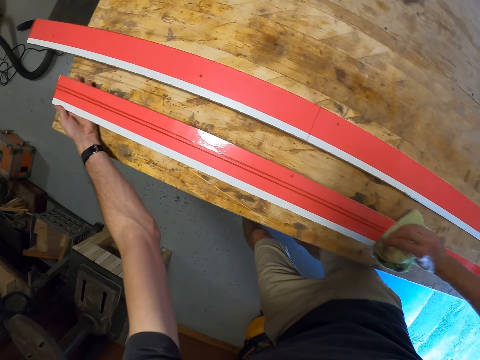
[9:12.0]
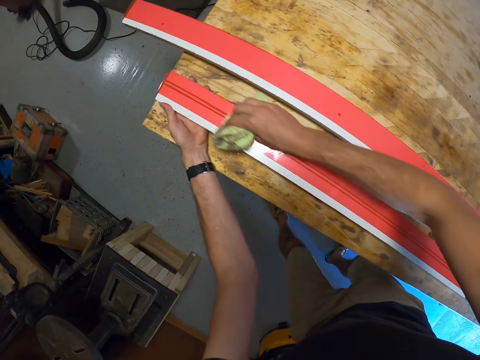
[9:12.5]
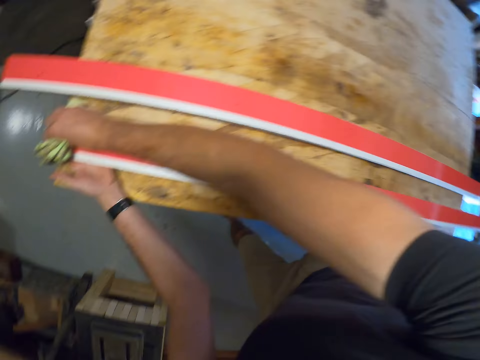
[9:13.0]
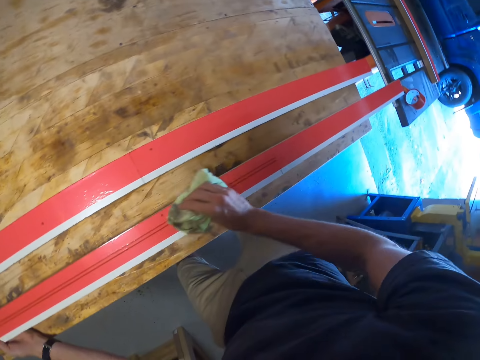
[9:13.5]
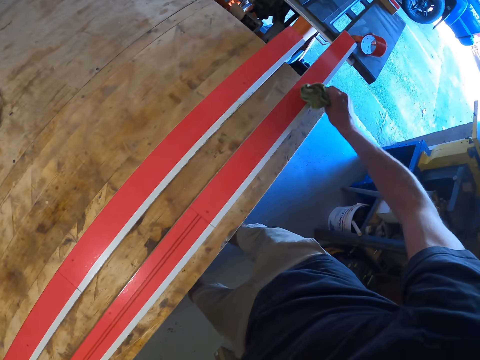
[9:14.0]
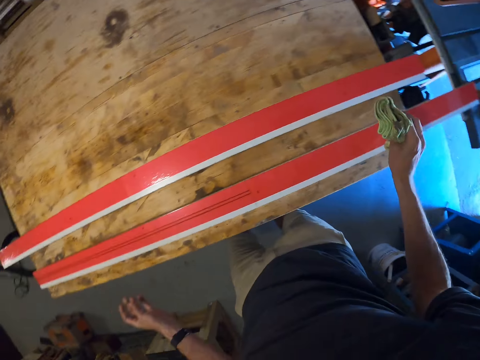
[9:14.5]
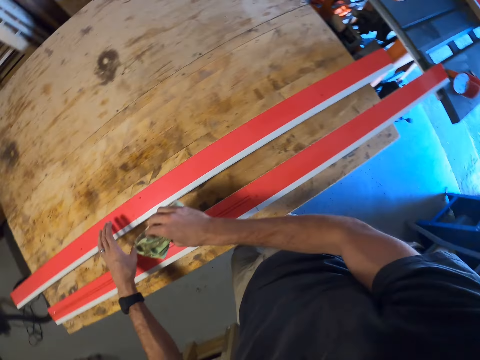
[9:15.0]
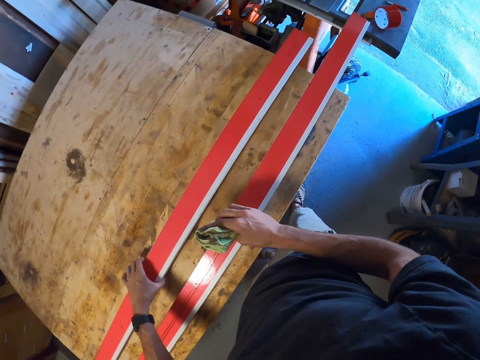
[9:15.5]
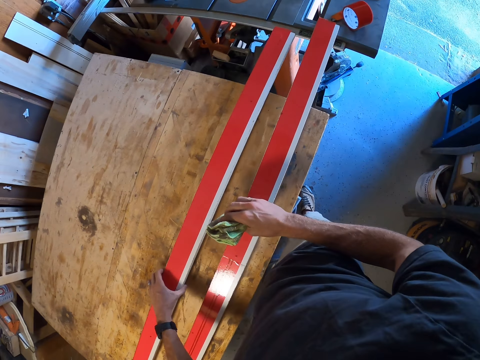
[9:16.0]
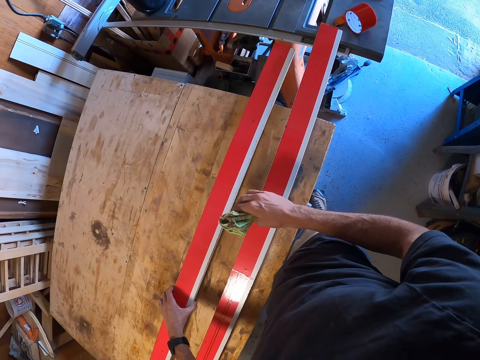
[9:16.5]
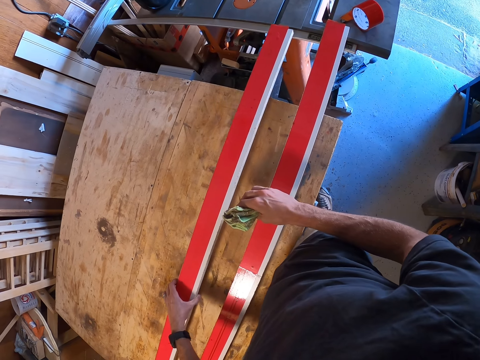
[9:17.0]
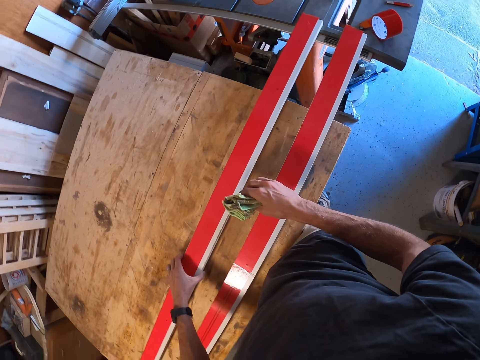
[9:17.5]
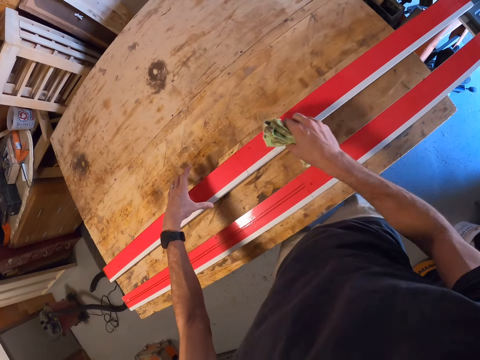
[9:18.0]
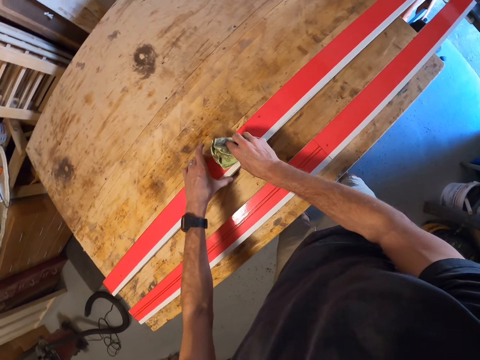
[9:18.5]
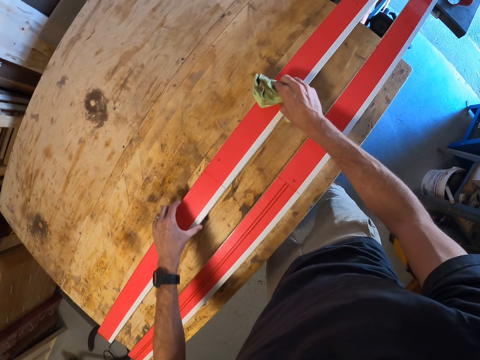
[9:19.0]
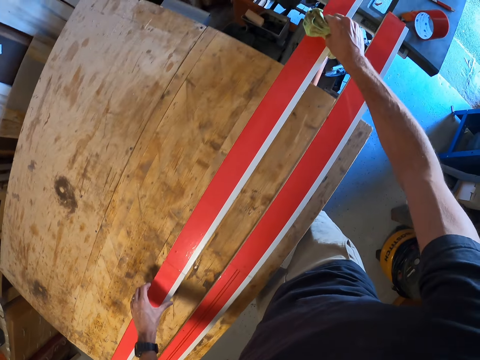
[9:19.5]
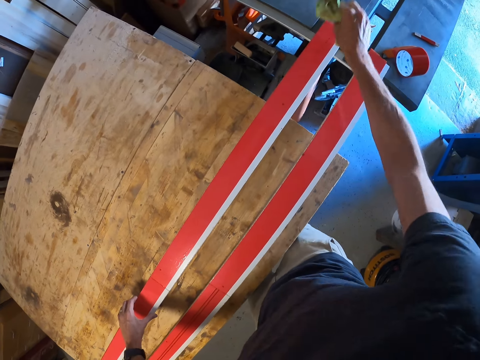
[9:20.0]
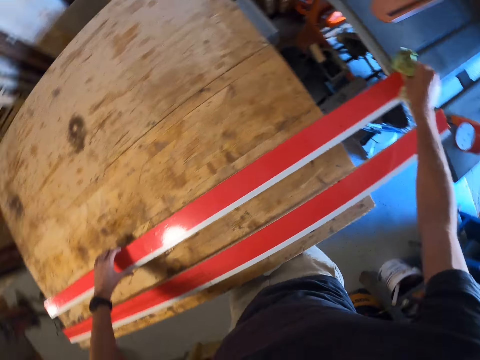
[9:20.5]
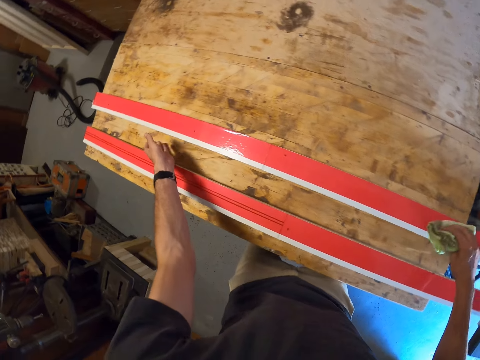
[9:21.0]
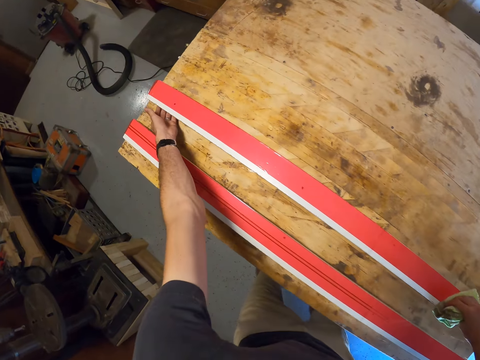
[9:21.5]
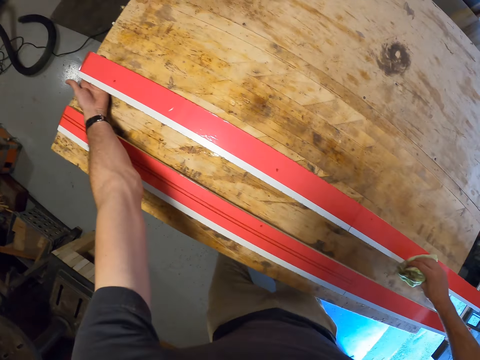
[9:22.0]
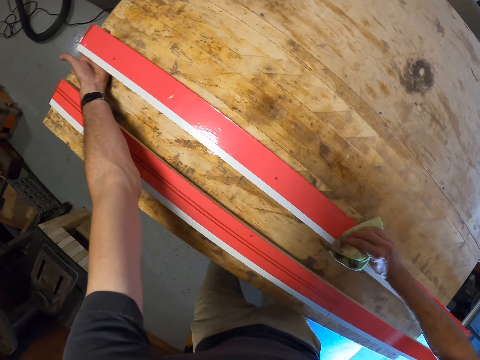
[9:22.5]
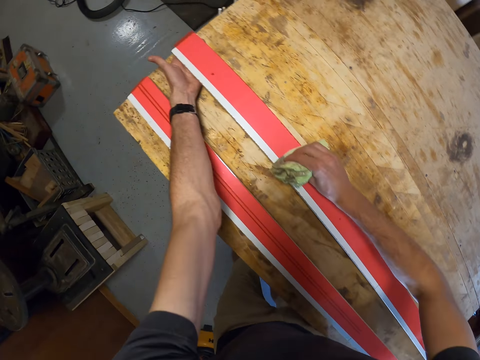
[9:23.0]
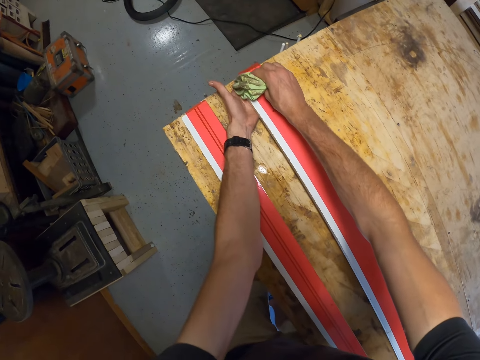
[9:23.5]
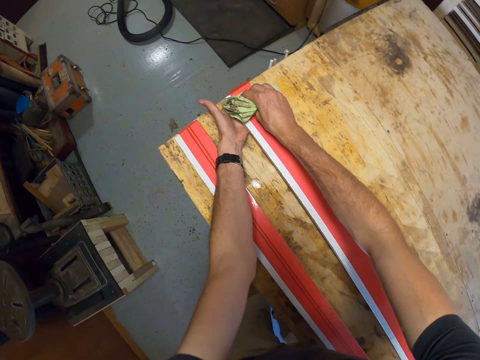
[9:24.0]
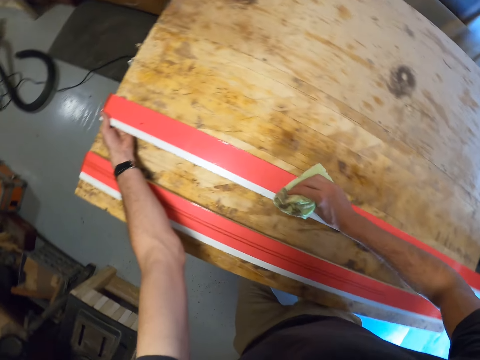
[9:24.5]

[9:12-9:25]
The camera wearer adjusts another plank on the workbench. They clean the plank with the cloth on the workbench.

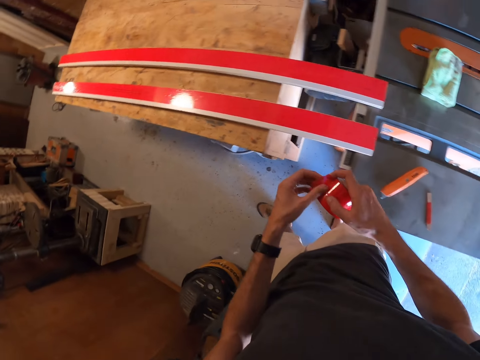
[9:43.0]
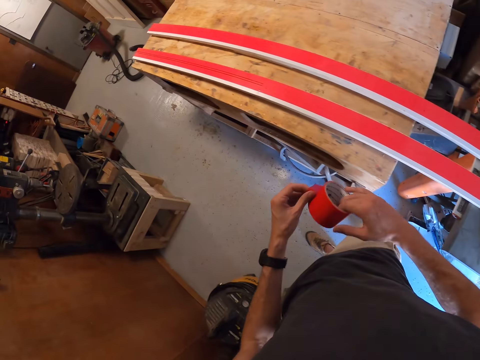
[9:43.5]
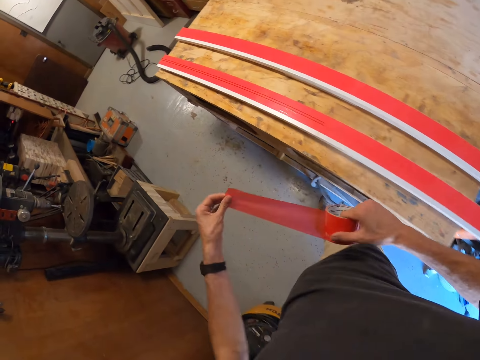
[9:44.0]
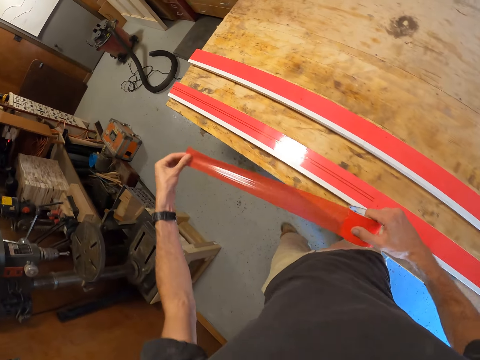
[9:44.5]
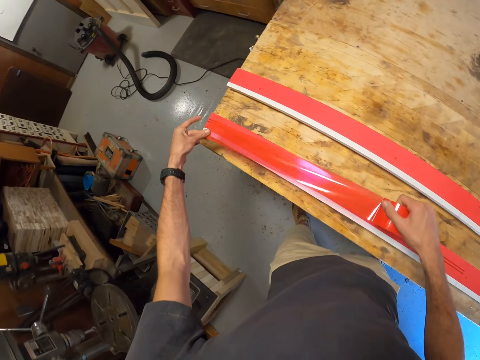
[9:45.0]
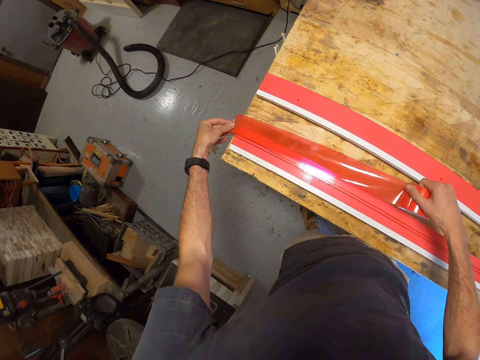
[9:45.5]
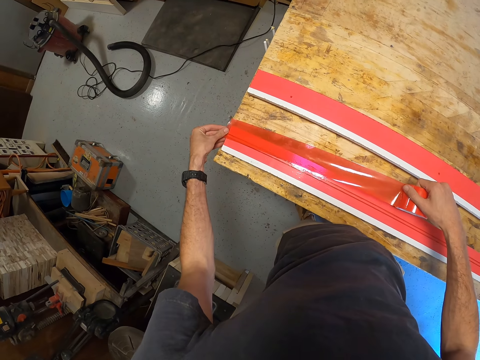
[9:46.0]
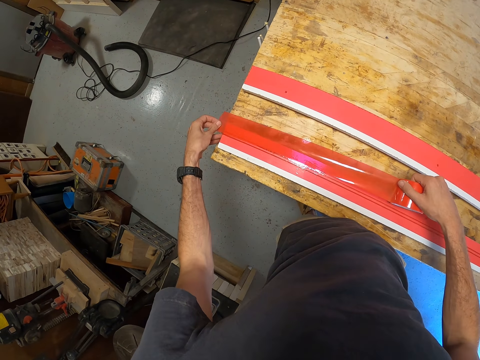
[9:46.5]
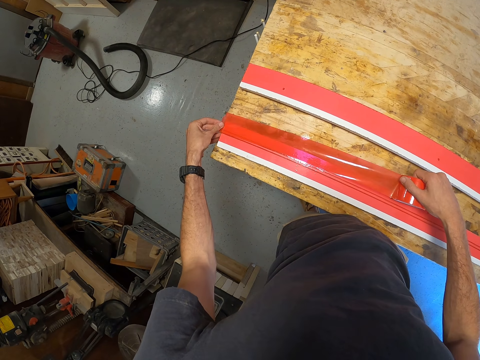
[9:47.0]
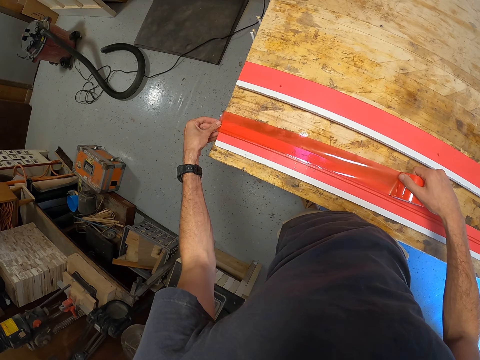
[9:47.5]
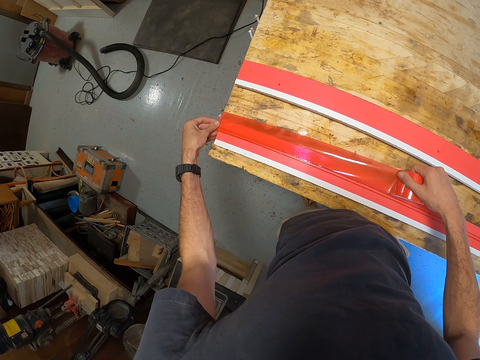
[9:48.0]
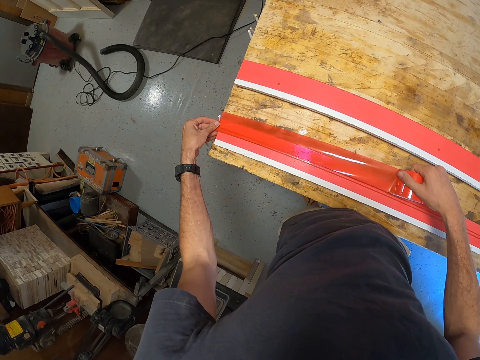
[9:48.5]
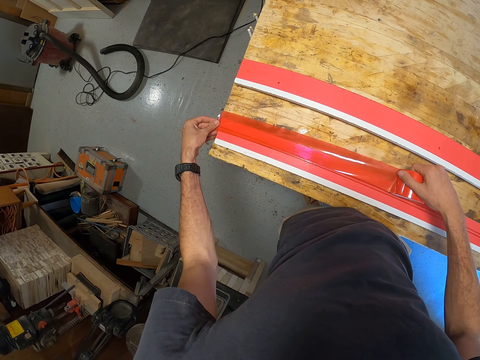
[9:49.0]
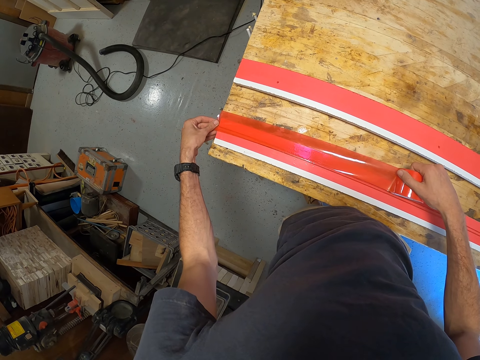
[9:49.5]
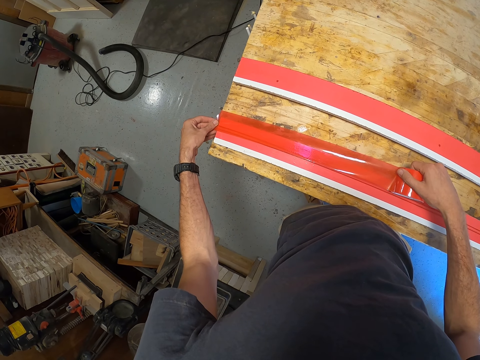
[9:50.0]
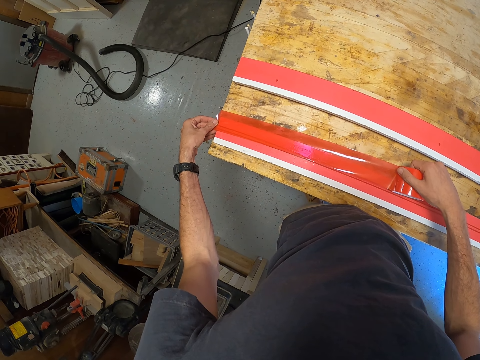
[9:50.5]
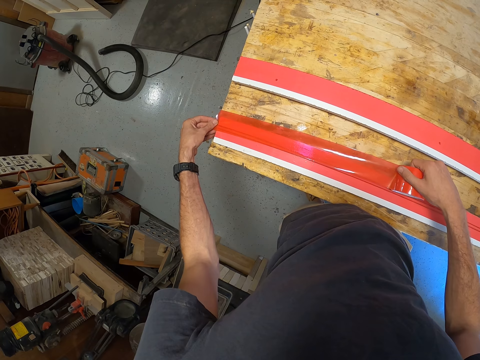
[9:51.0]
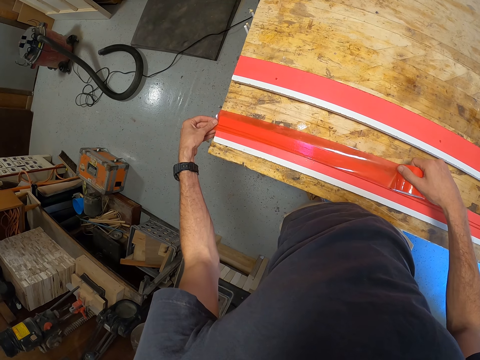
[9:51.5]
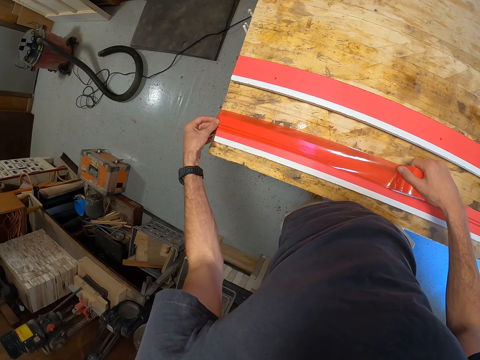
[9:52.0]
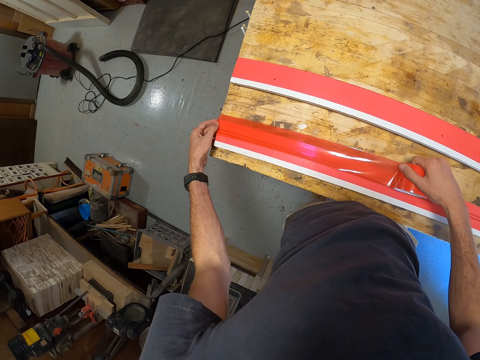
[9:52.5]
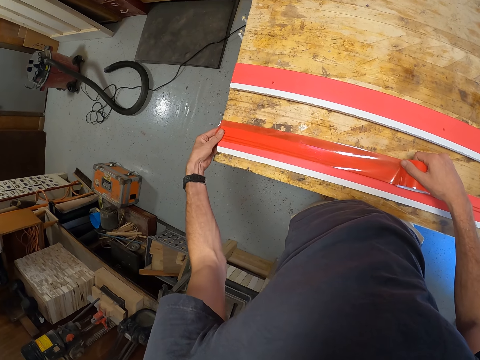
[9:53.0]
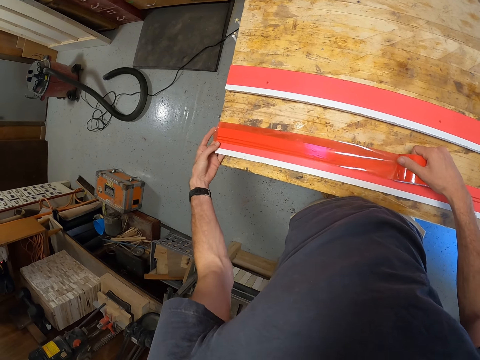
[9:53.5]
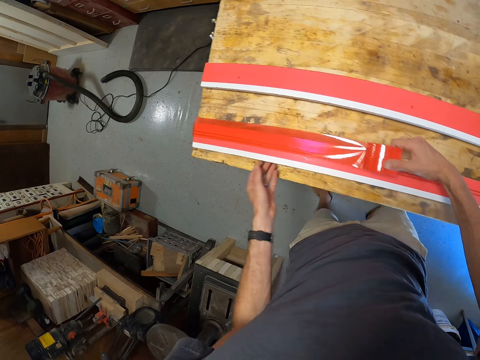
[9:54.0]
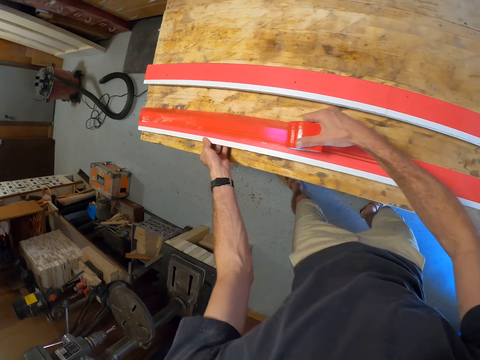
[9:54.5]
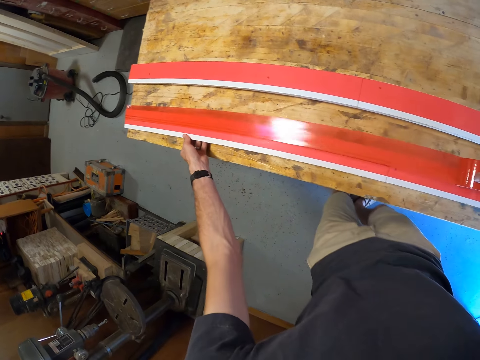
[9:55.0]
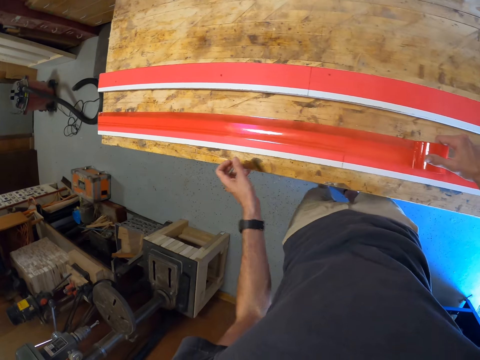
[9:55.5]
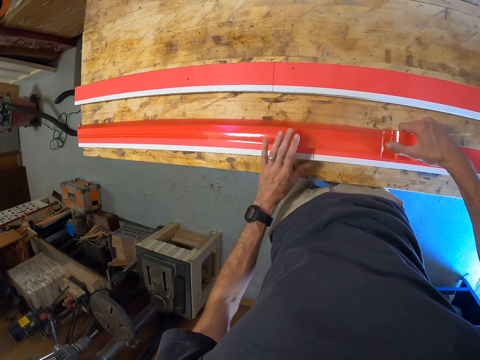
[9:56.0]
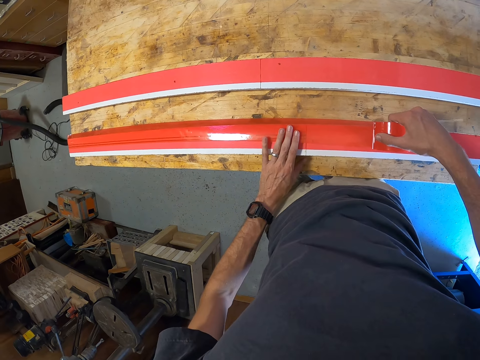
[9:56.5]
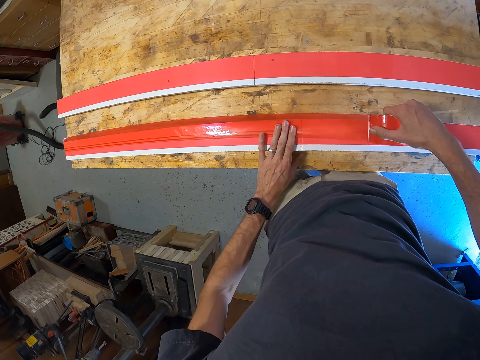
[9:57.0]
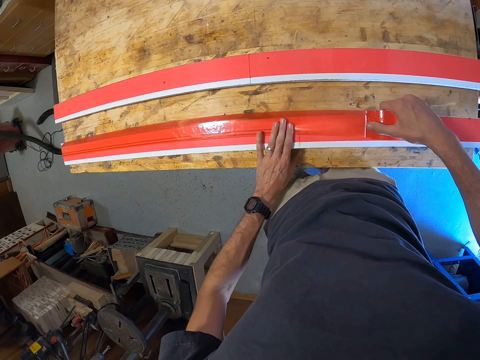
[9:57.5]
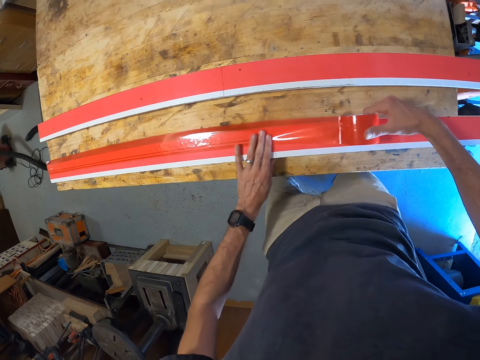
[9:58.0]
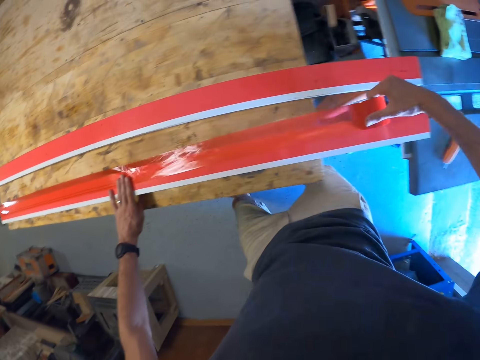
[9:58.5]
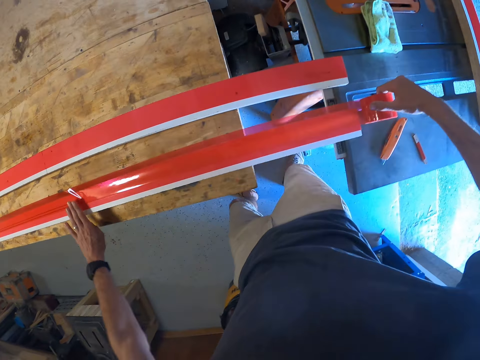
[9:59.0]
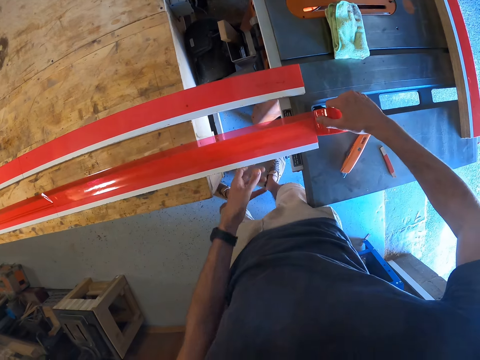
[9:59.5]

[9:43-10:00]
The camera wearer opens the tape on his hand. He places the tape on the plank. He spreads the tape on the plank.
